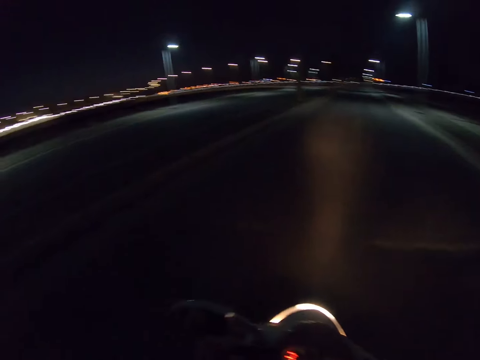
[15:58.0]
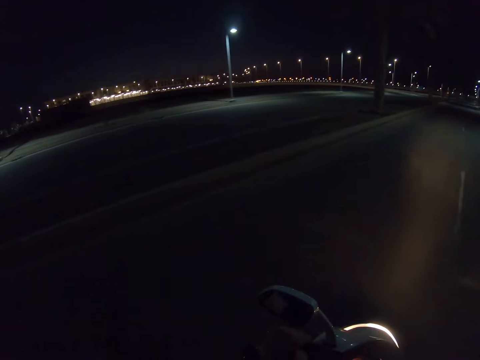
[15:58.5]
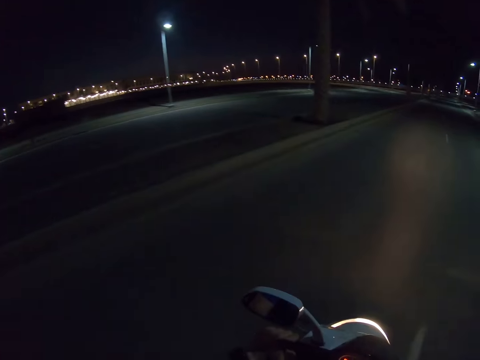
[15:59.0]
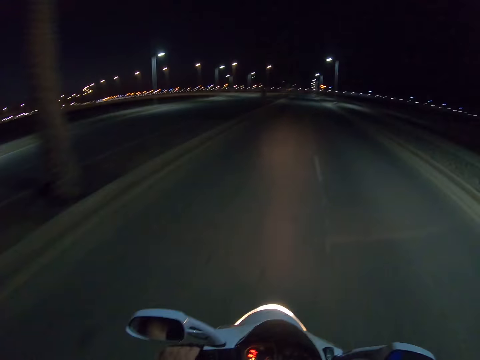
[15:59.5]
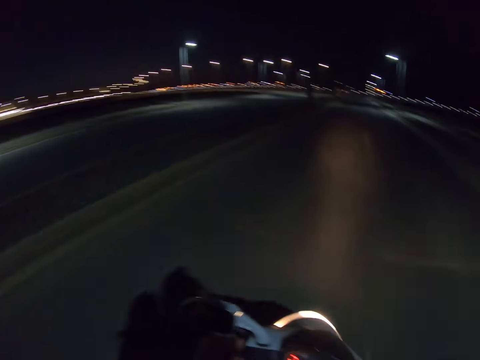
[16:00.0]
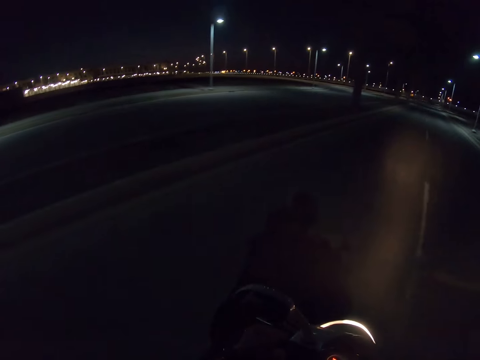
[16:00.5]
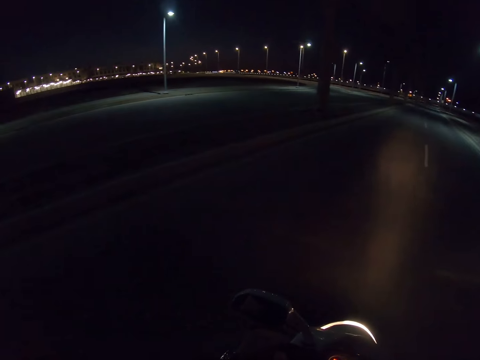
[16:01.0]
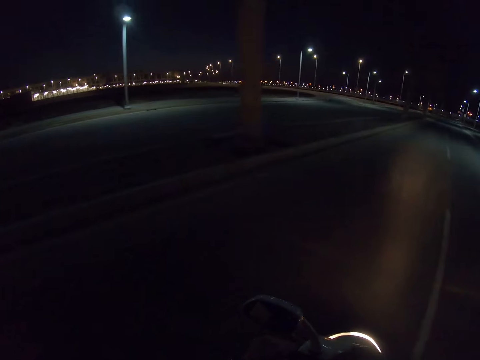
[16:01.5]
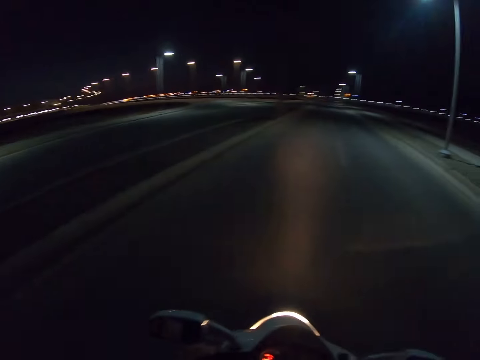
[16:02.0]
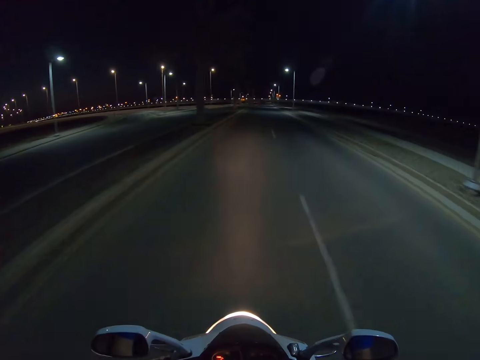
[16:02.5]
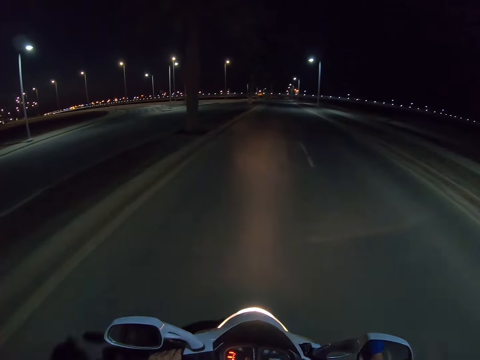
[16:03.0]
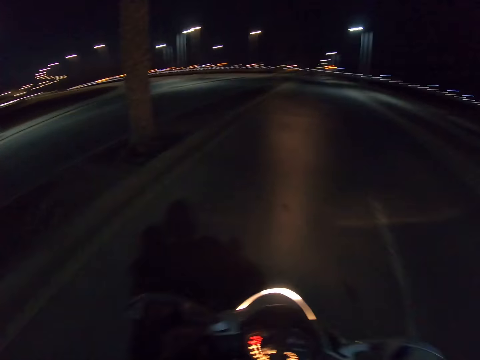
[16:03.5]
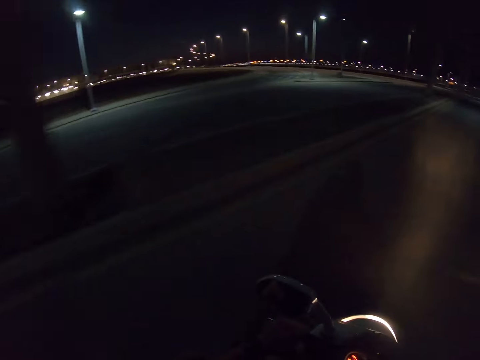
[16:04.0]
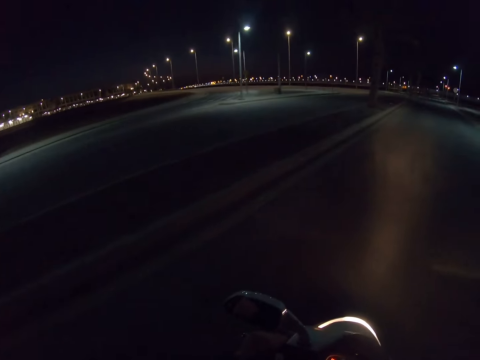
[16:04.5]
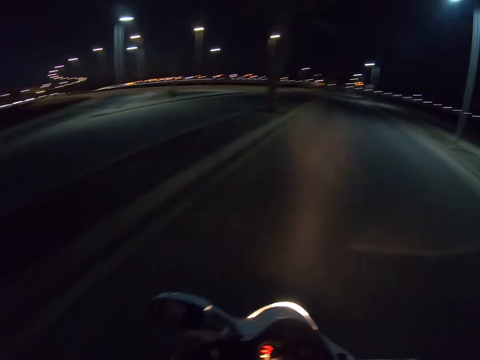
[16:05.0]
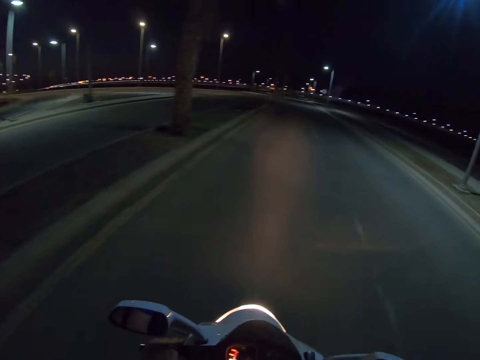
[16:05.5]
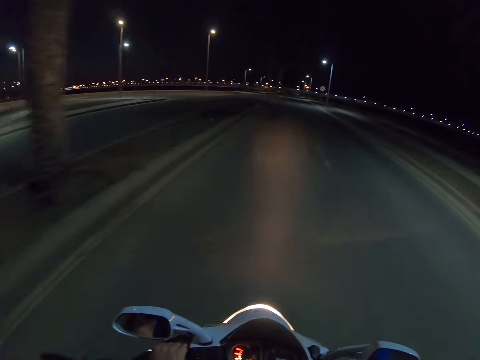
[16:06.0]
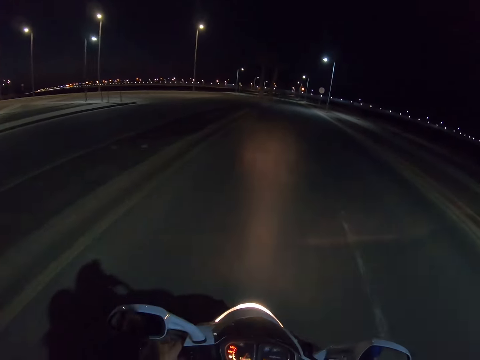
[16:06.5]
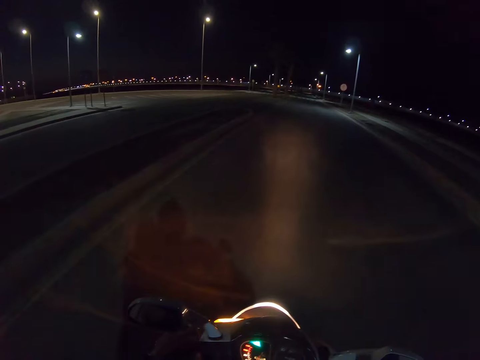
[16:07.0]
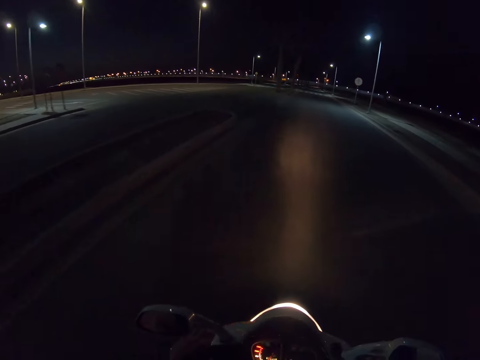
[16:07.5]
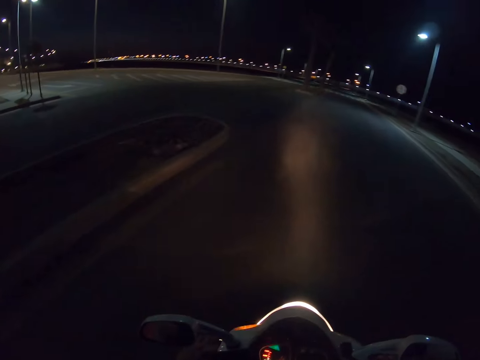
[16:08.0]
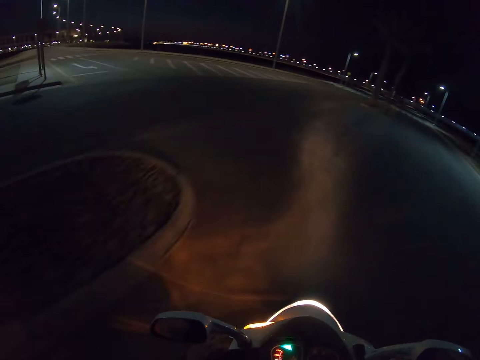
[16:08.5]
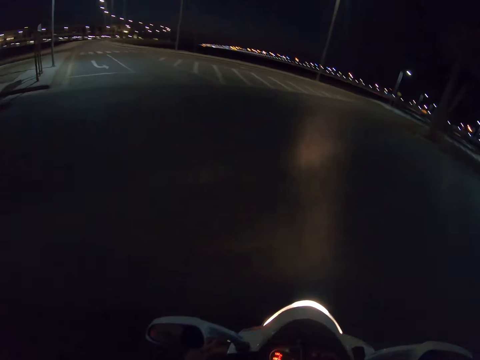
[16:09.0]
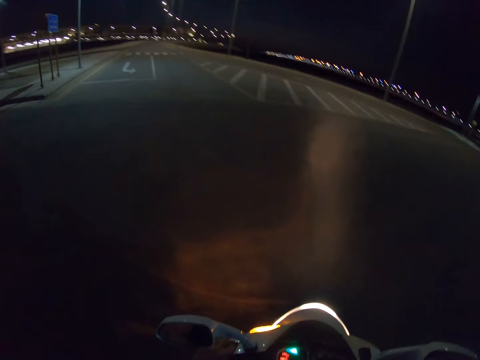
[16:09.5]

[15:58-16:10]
The camera wearer looks around the road. They ride a motorbike on the road.

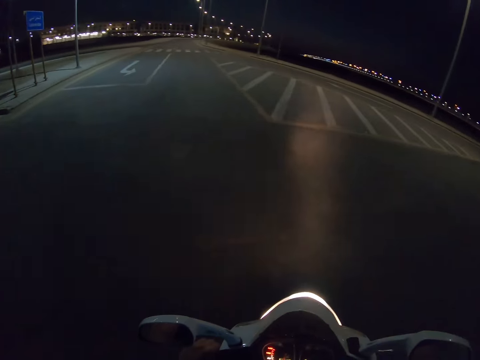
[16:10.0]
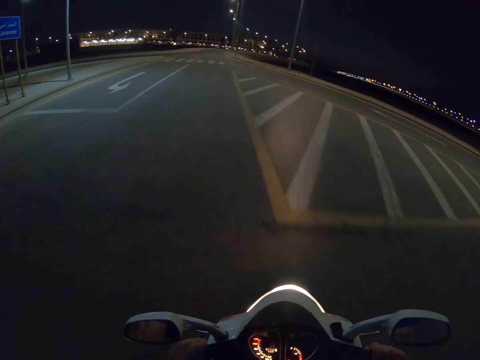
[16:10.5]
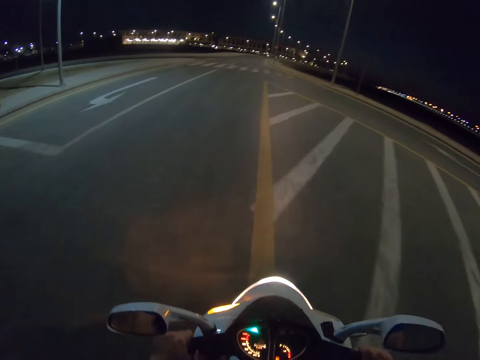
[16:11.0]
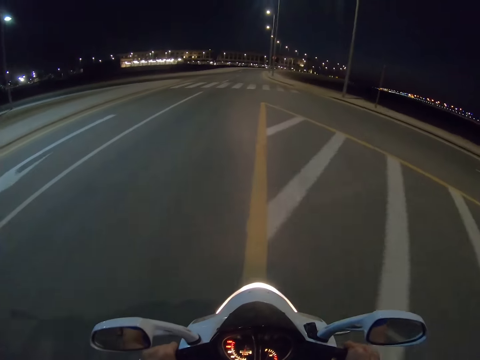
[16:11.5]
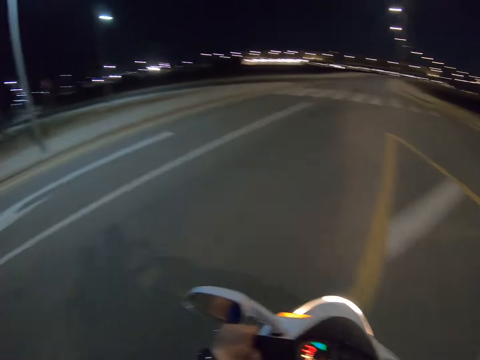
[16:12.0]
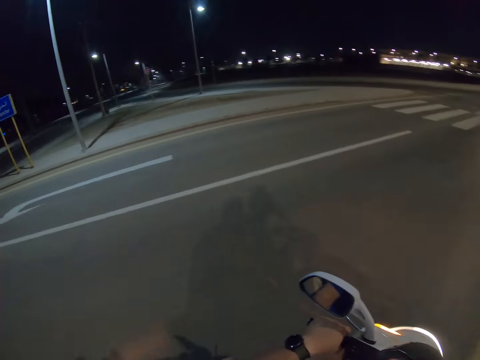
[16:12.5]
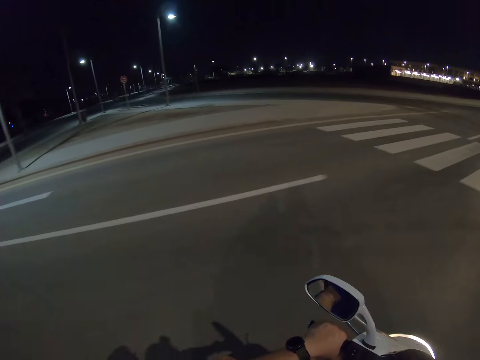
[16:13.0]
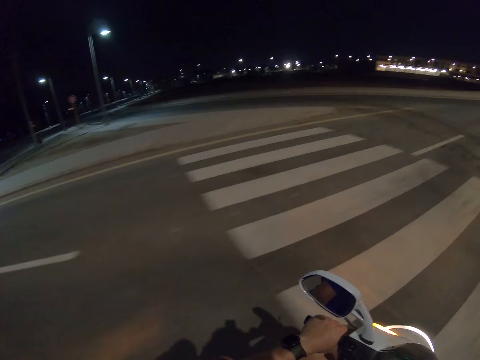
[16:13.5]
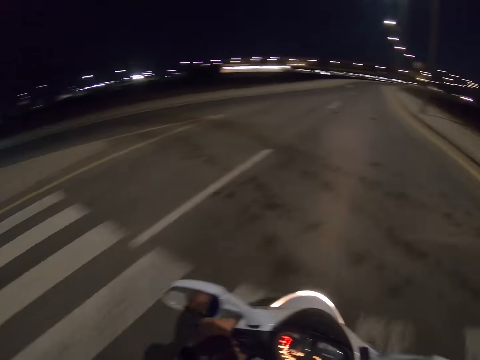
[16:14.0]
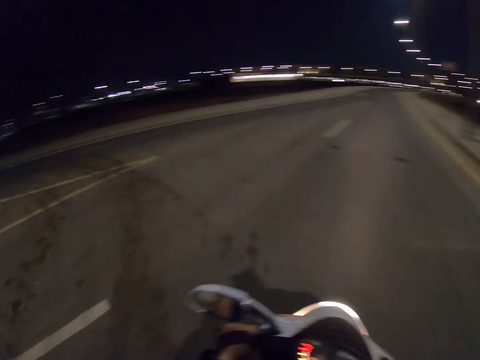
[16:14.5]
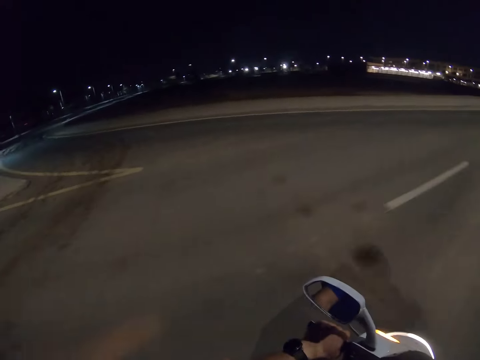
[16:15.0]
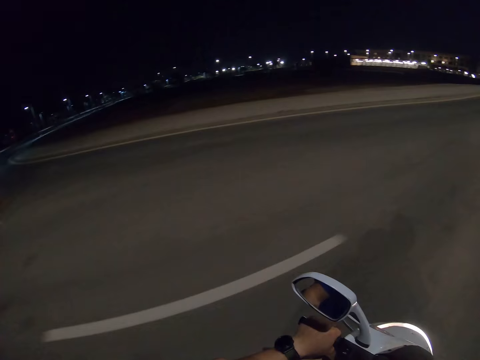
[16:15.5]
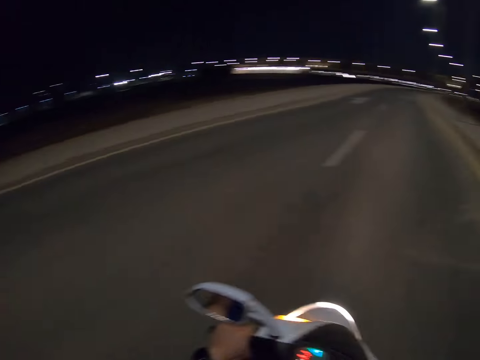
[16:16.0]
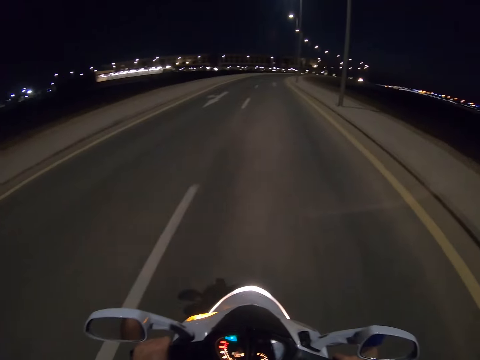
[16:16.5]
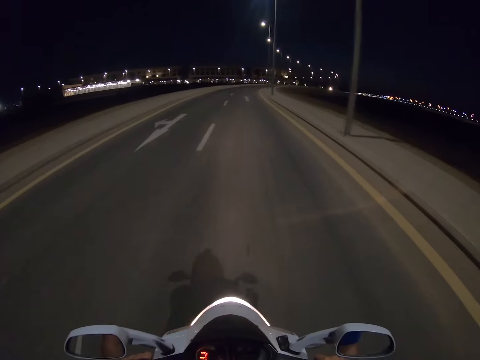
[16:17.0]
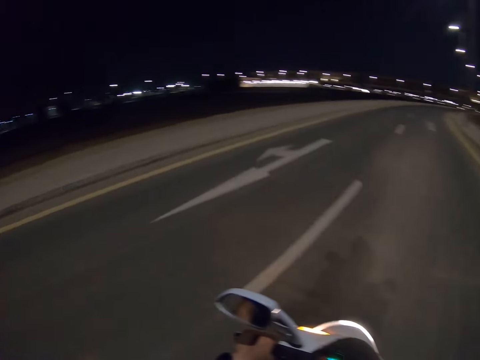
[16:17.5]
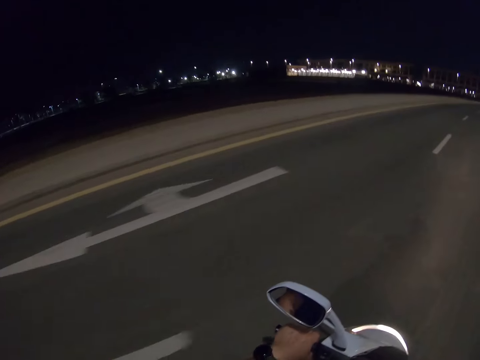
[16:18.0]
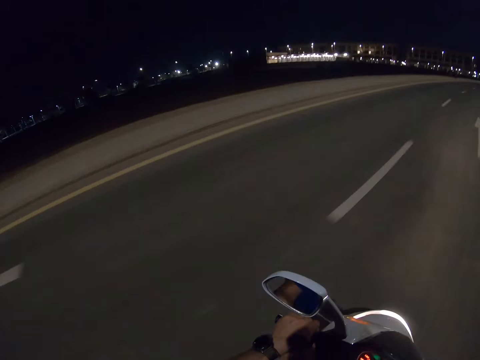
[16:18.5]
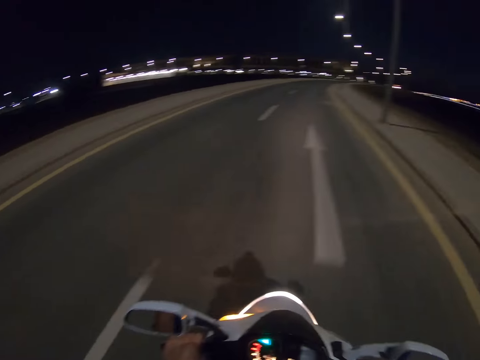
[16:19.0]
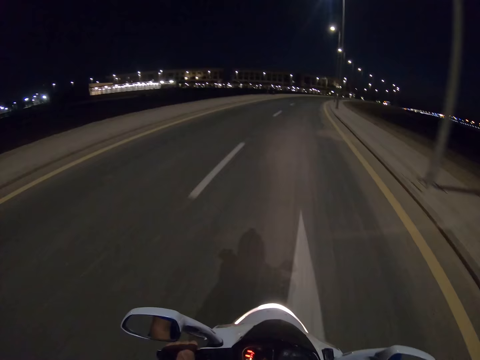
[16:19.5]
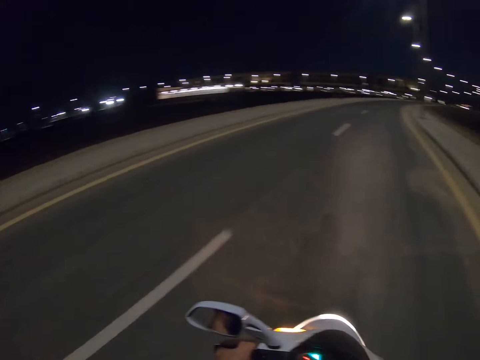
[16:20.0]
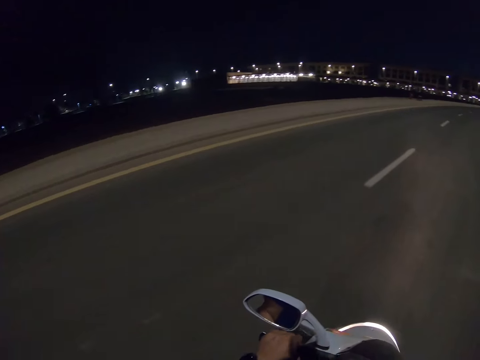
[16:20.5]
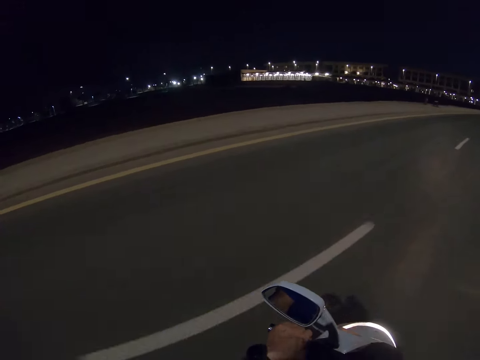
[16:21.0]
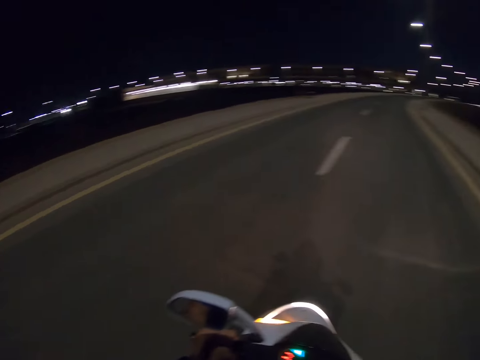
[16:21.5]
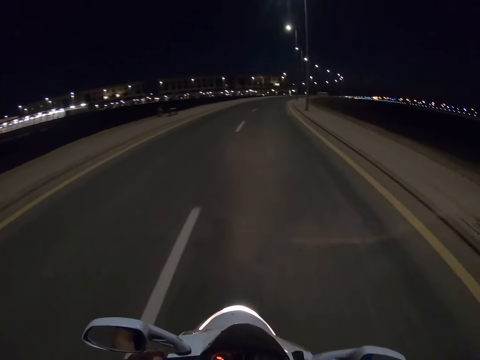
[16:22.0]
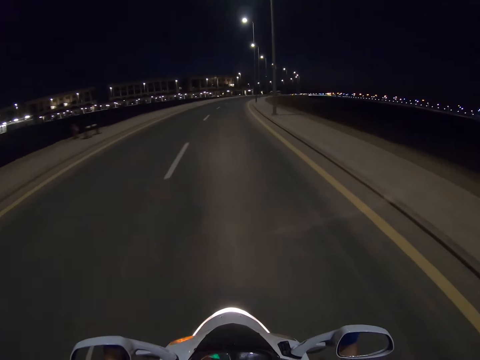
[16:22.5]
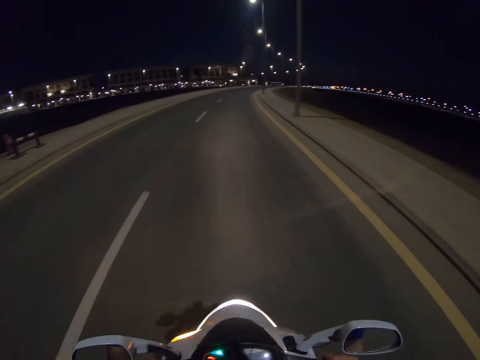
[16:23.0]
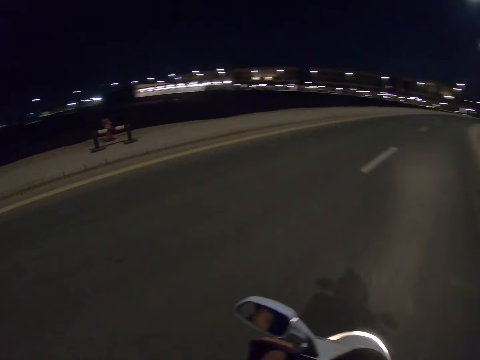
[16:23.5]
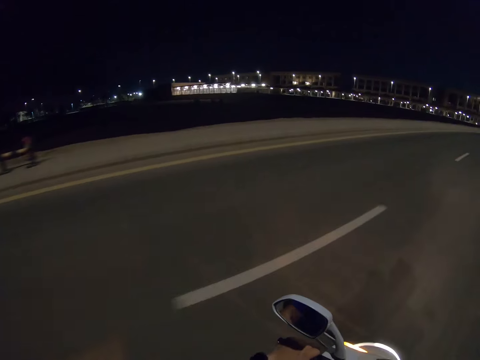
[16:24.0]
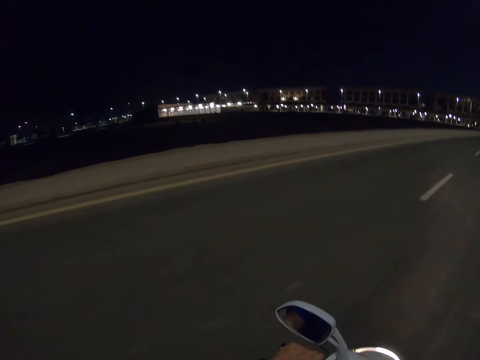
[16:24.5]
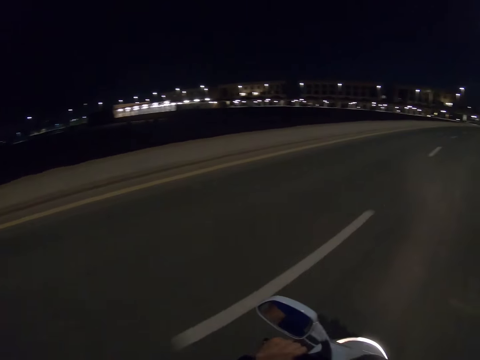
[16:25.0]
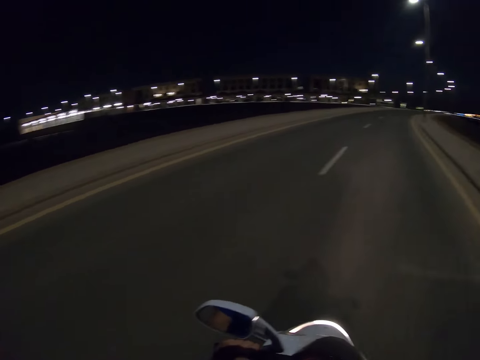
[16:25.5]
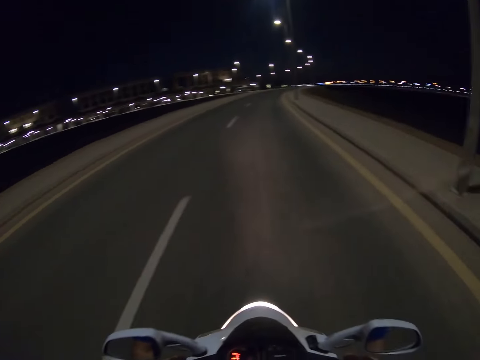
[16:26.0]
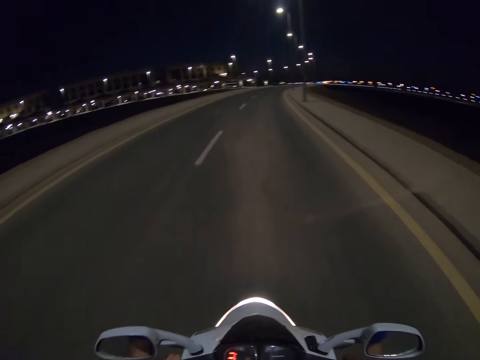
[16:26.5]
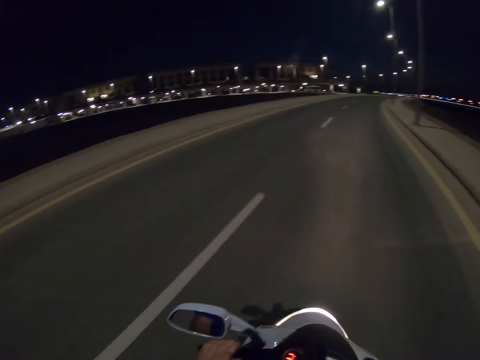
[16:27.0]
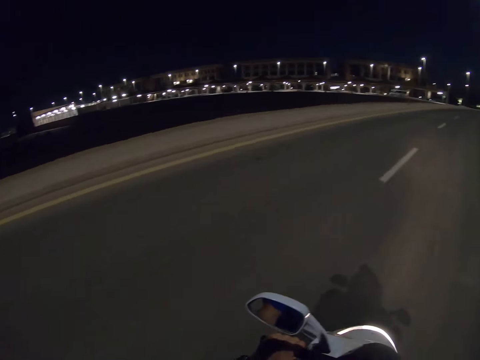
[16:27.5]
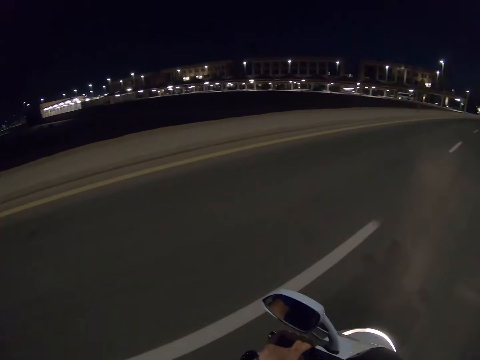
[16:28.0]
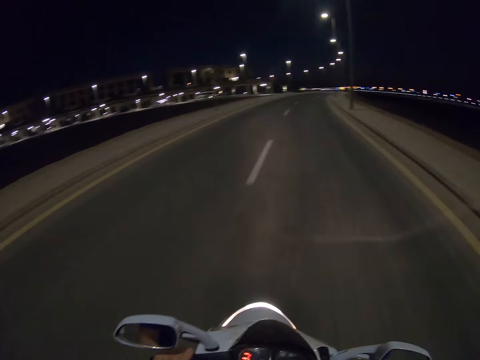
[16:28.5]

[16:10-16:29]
The camera wearer looks around the road. They ride a motorbike on the road. They look around the road. They ride the motorbike on the road.
